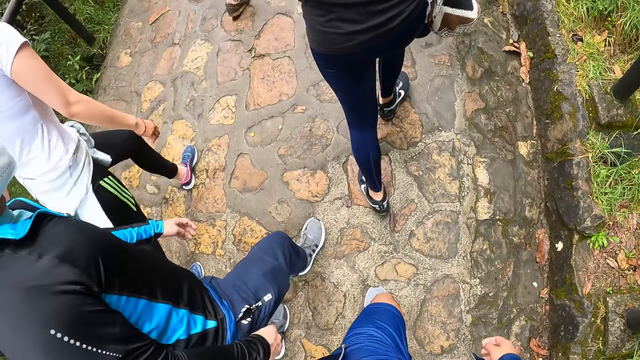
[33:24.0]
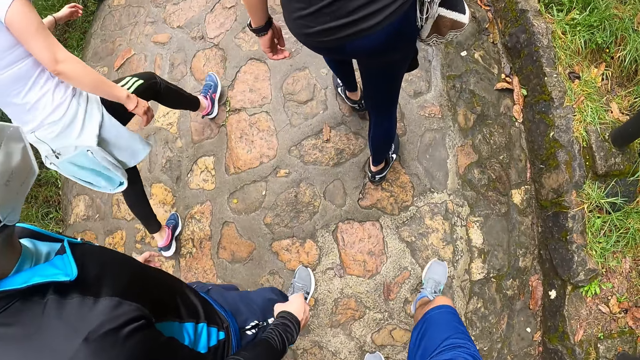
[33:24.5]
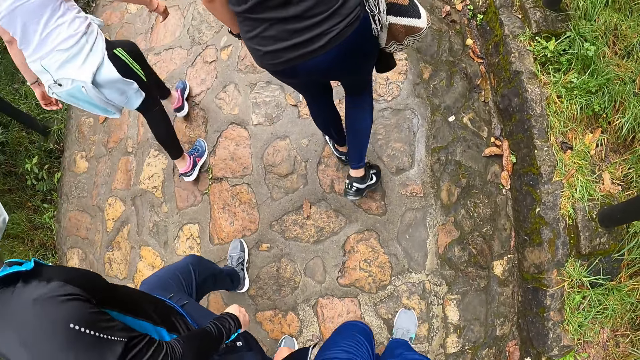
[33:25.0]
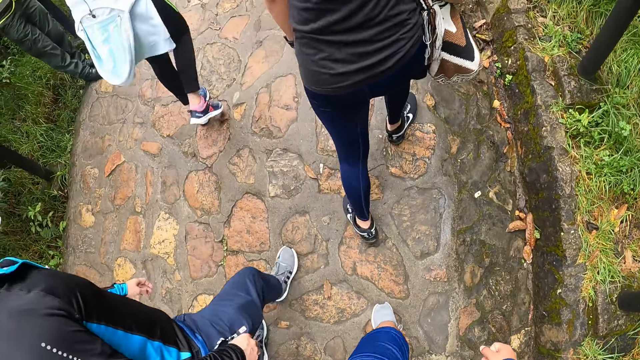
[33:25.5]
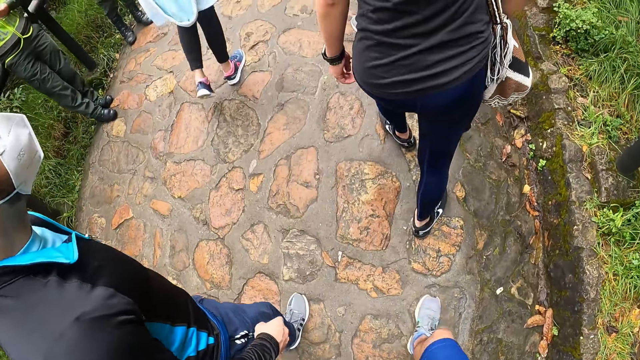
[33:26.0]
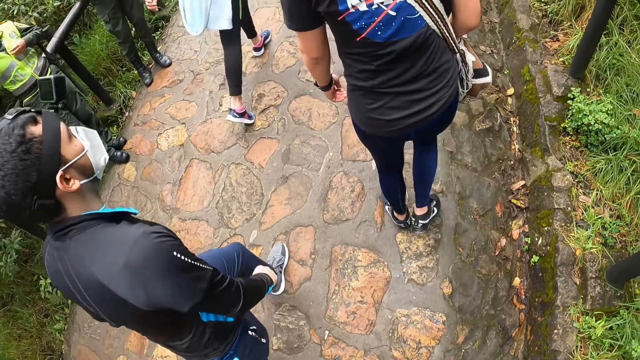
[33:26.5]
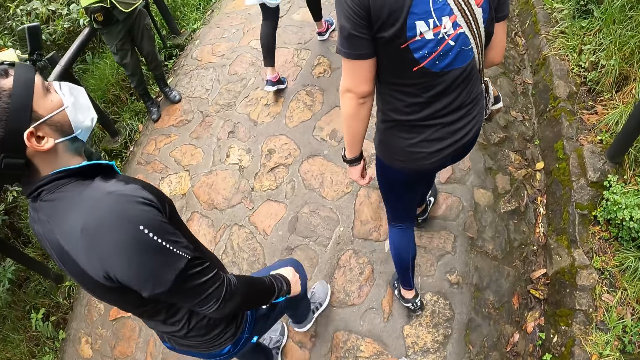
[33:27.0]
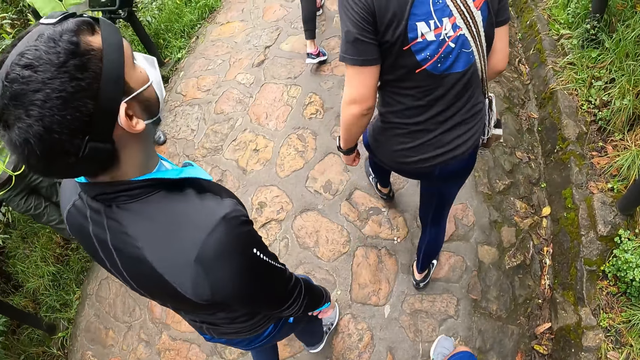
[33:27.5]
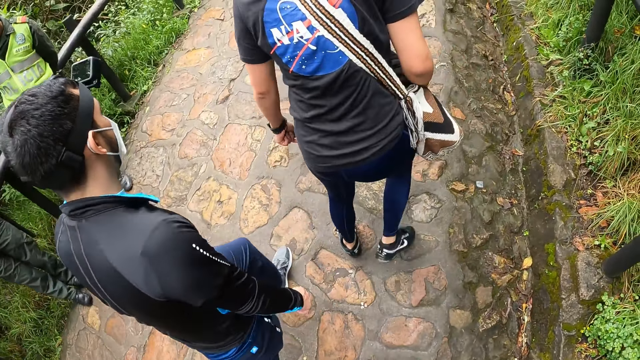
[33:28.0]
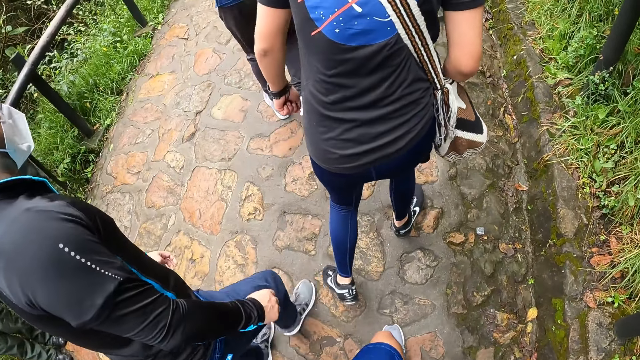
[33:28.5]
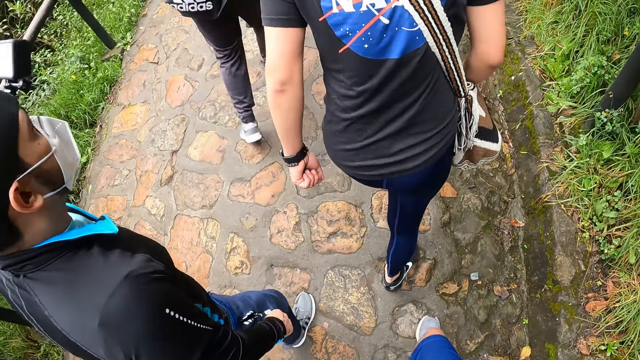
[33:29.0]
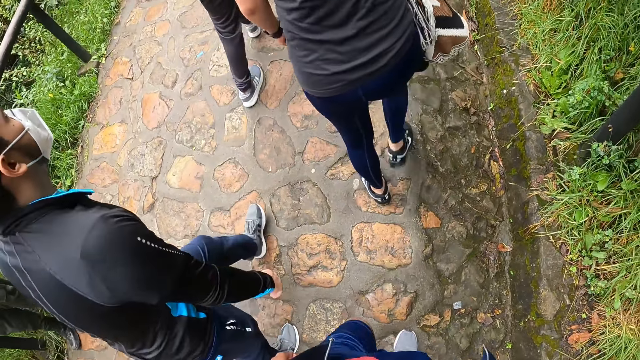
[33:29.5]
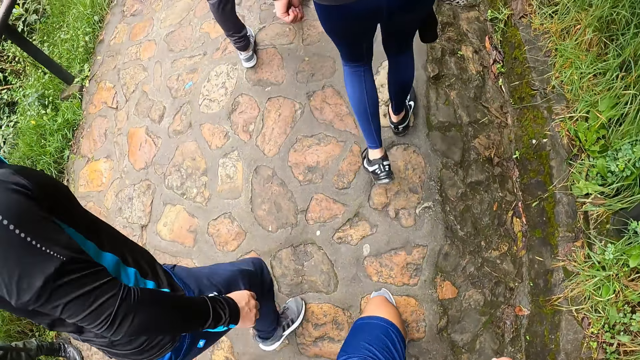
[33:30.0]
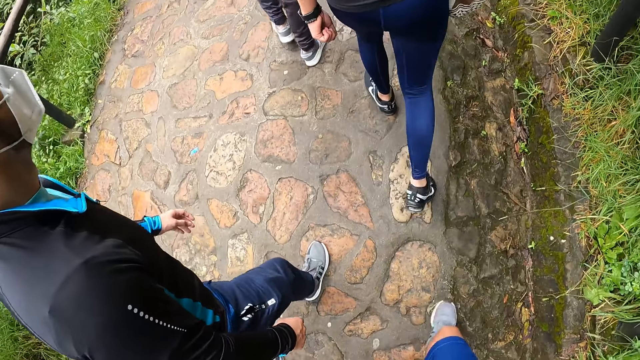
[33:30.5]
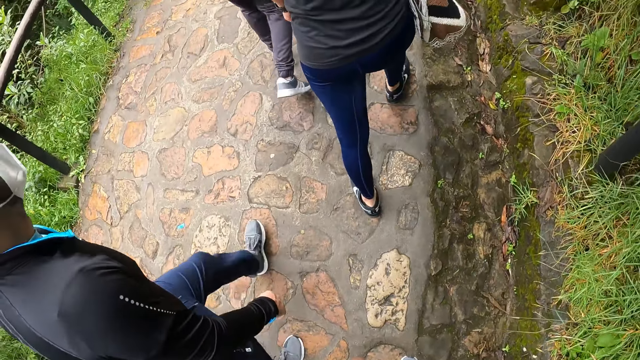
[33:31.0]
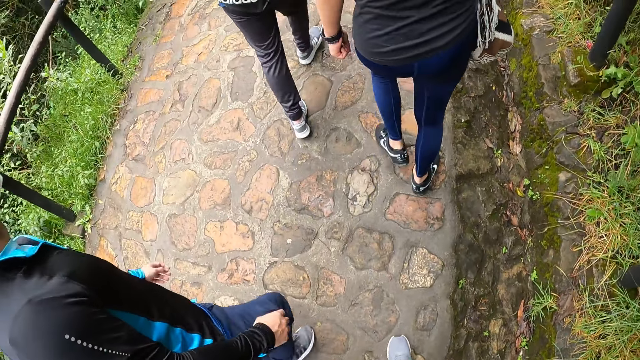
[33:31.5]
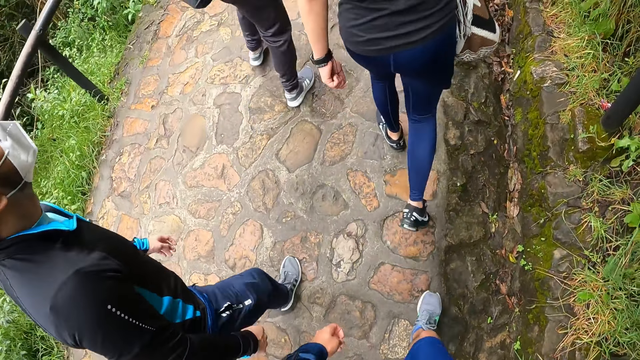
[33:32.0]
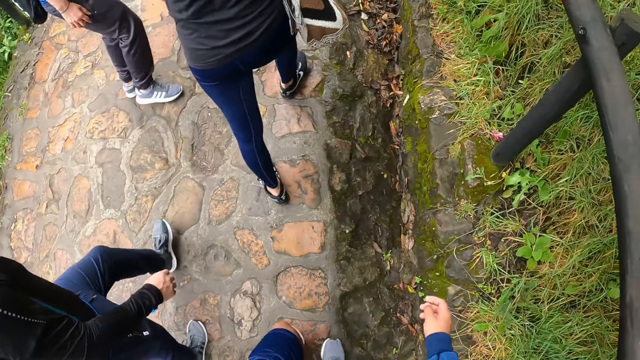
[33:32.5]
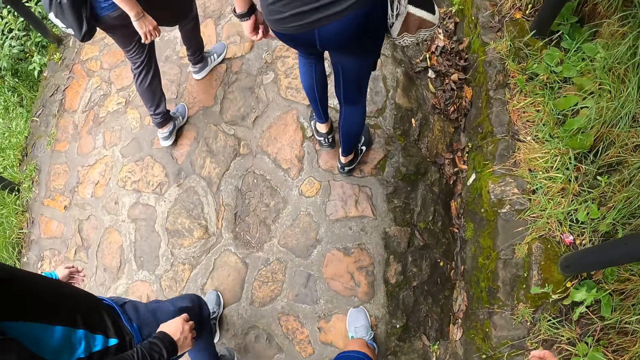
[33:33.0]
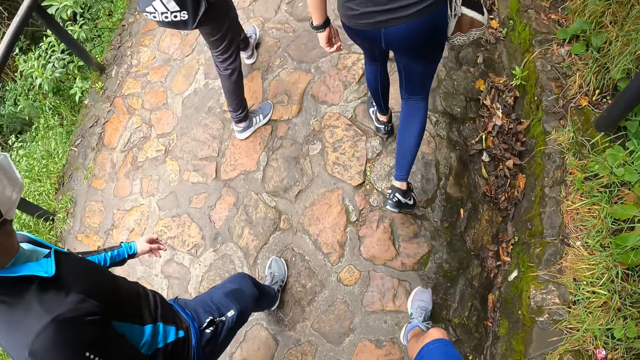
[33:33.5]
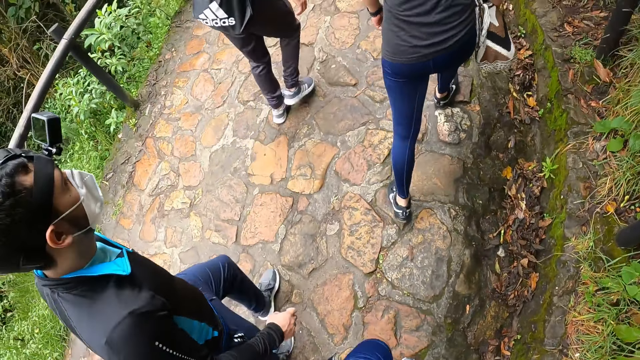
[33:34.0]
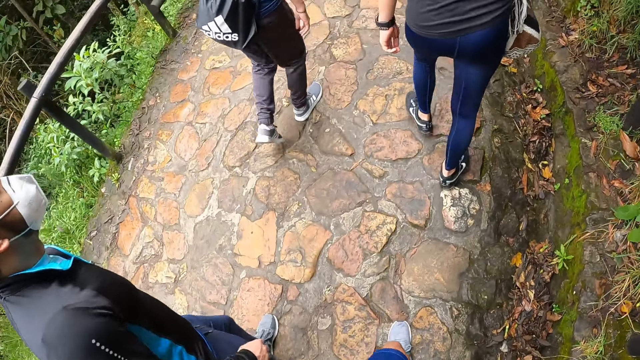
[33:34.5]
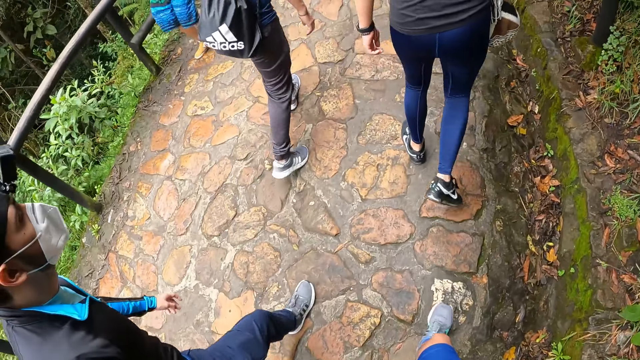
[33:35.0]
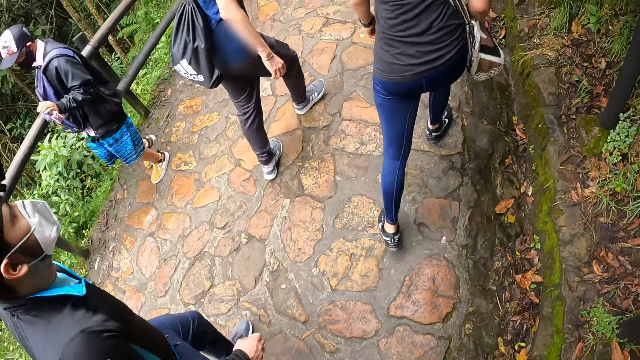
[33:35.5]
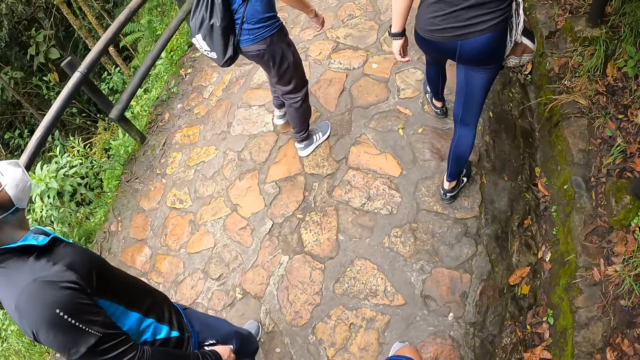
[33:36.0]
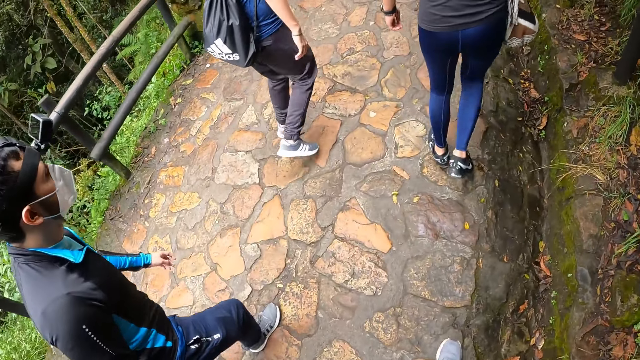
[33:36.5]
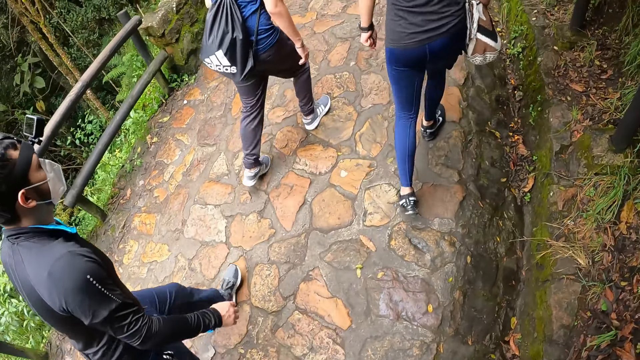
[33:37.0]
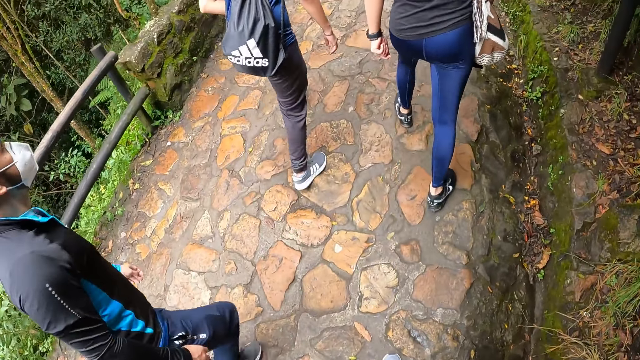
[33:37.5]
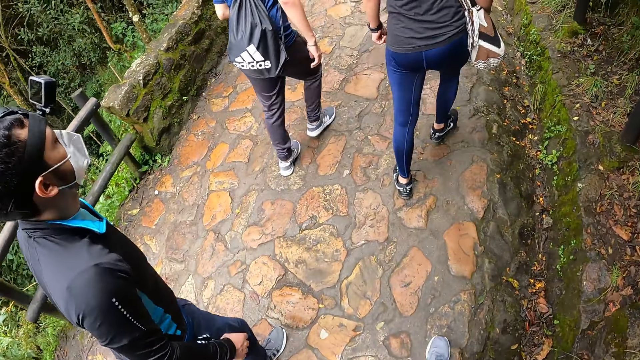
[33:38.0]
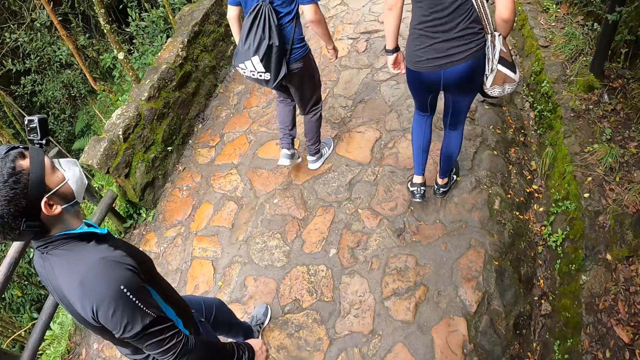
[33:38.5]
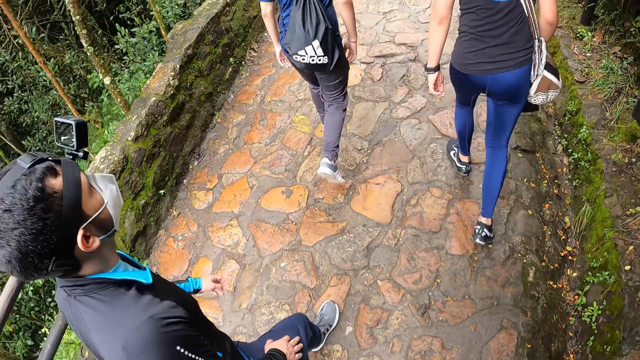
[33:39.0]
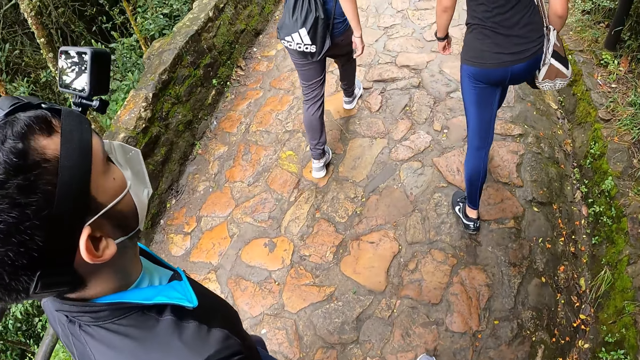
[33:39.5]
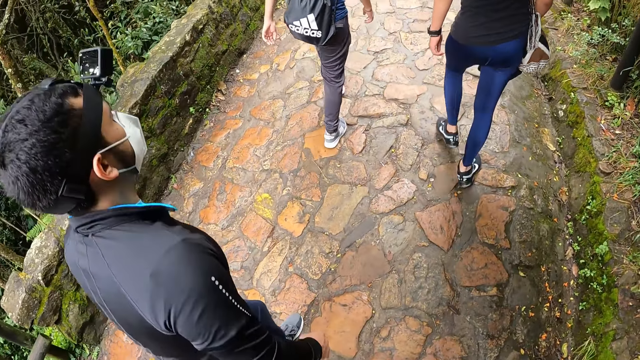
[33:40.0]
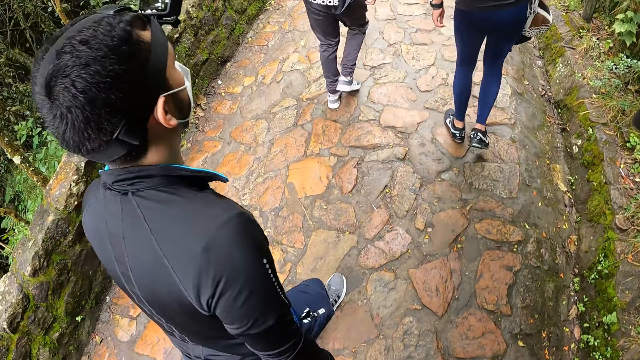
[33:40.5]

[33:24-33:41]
A person walks down the stairs.

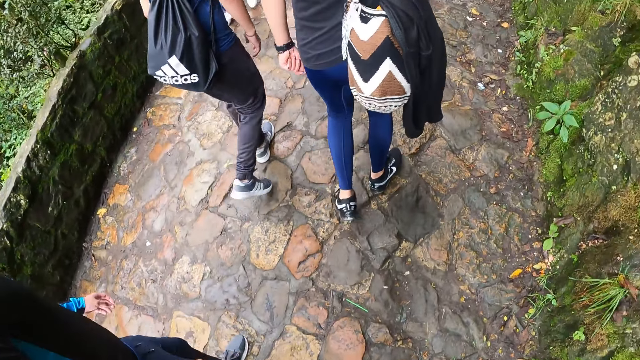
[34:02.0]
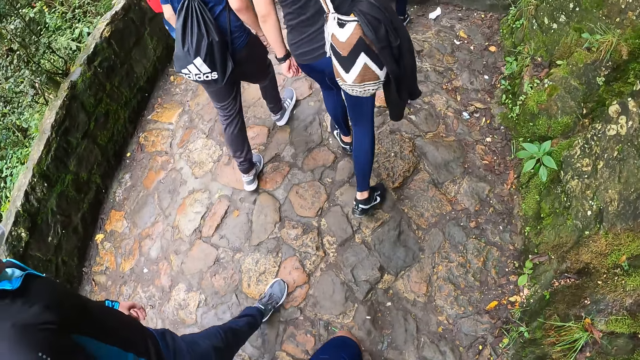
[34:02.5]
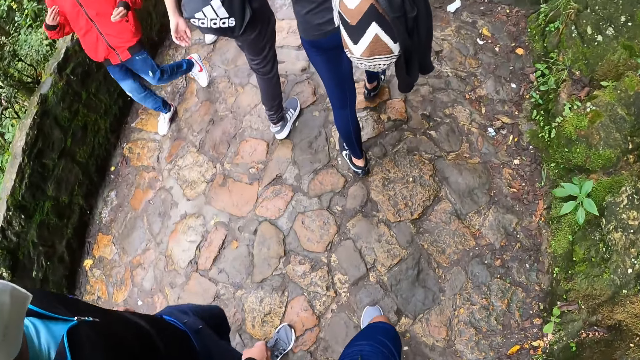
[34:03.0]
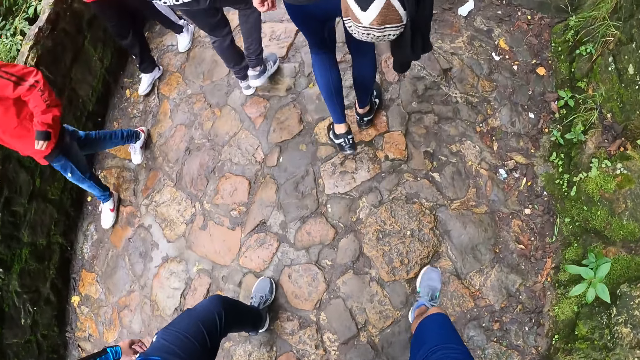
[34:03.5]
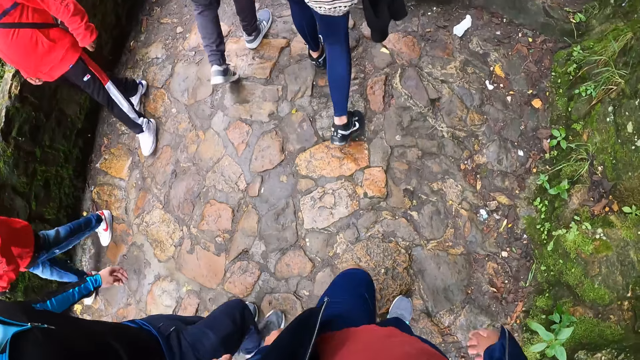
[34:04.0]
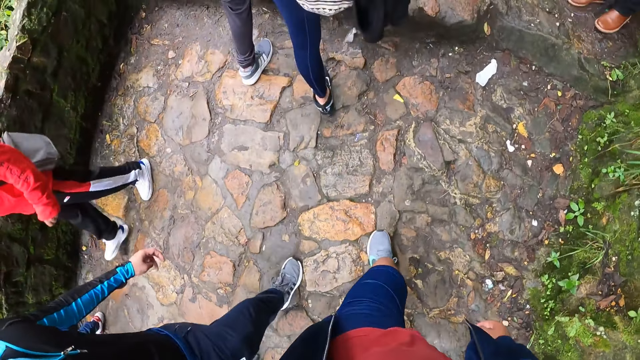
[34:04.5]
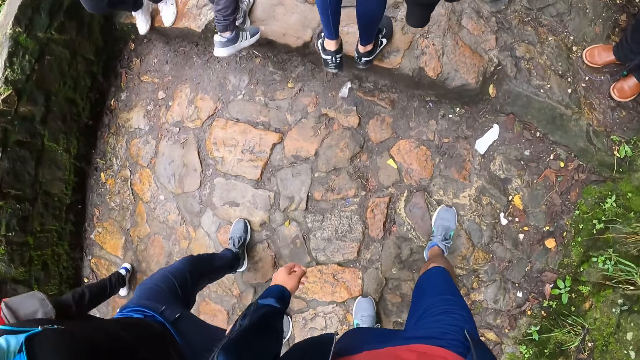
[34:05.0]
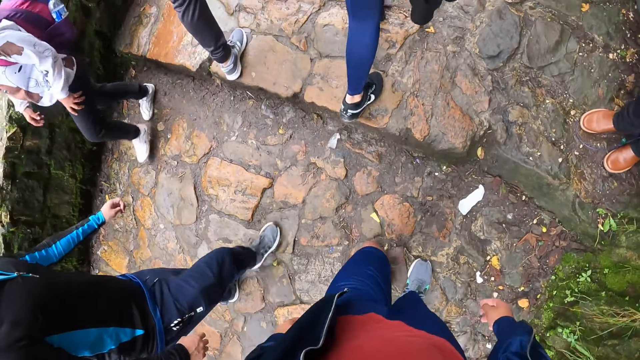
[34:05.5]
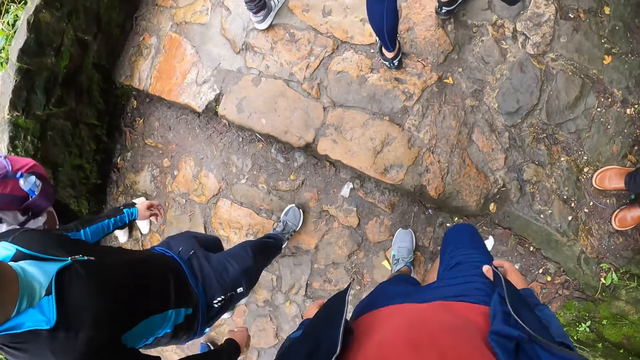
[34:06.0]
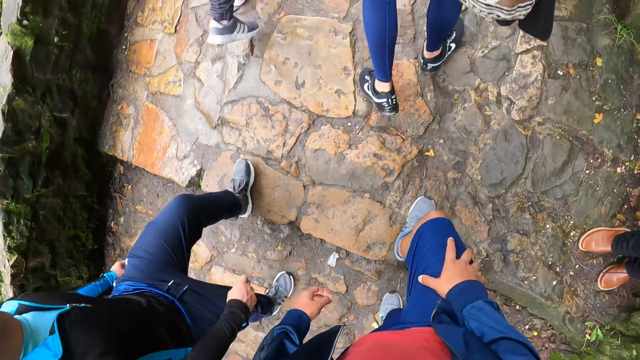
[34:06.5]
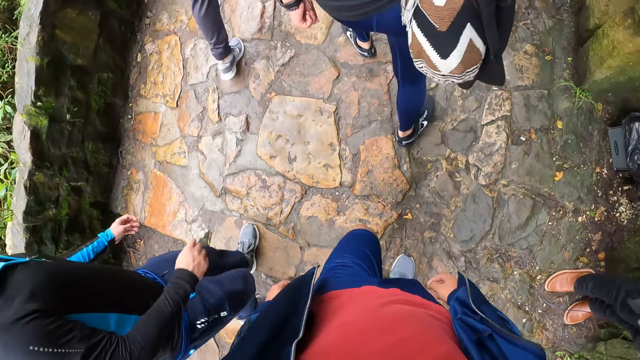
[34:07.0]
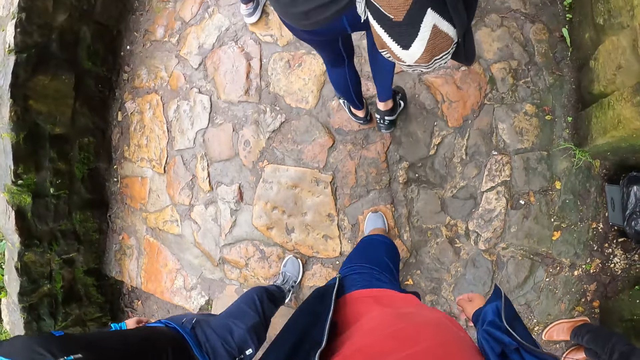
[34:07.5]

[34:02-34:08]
A person moves the right hand.
